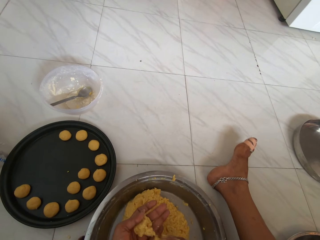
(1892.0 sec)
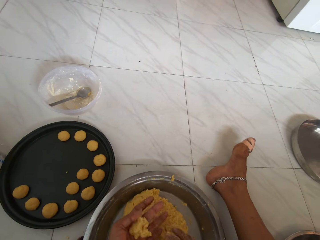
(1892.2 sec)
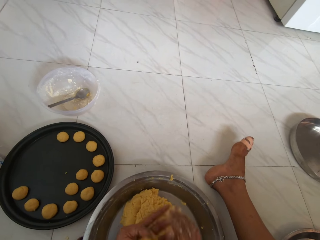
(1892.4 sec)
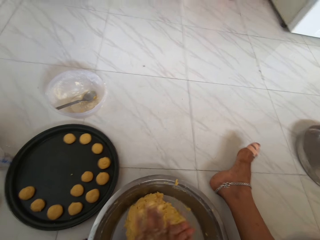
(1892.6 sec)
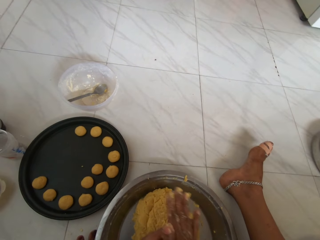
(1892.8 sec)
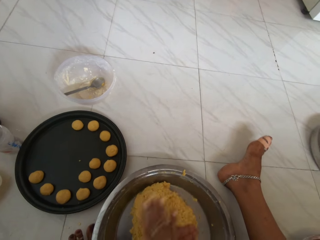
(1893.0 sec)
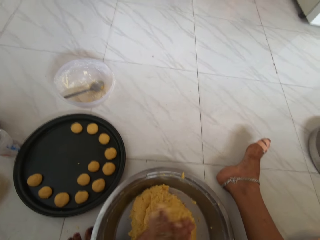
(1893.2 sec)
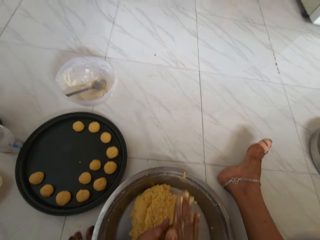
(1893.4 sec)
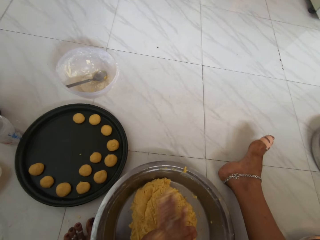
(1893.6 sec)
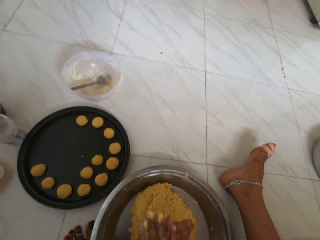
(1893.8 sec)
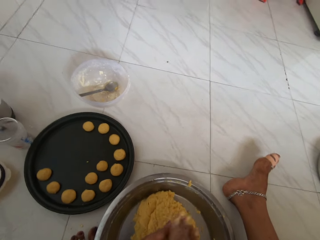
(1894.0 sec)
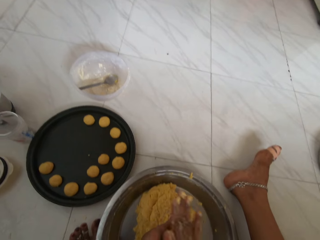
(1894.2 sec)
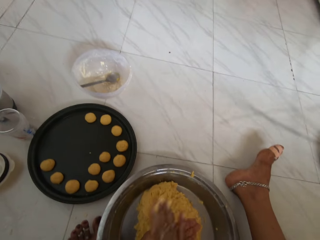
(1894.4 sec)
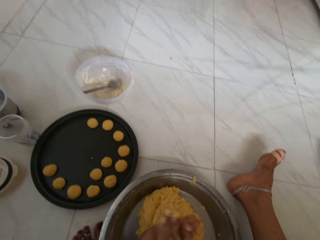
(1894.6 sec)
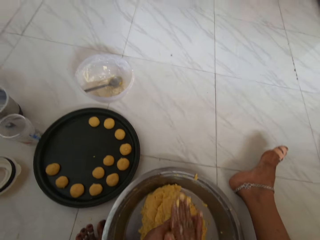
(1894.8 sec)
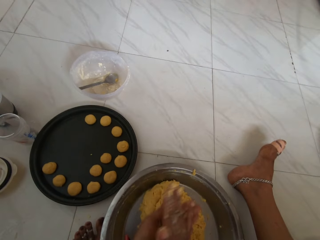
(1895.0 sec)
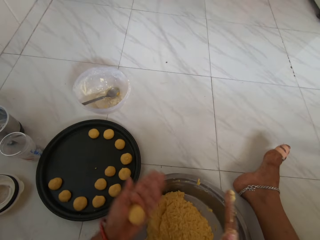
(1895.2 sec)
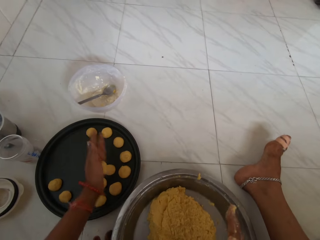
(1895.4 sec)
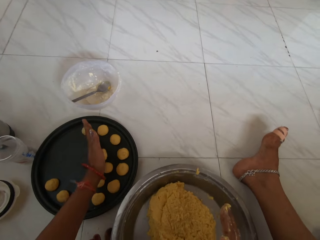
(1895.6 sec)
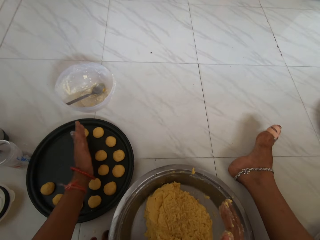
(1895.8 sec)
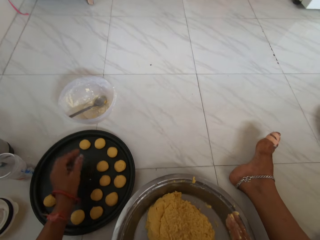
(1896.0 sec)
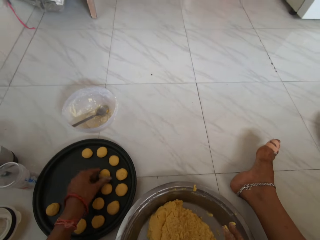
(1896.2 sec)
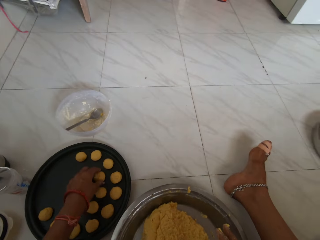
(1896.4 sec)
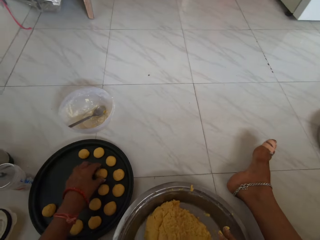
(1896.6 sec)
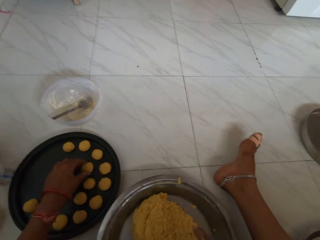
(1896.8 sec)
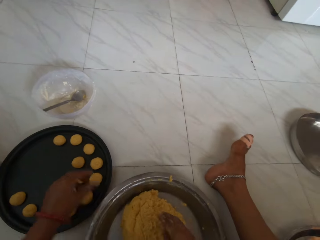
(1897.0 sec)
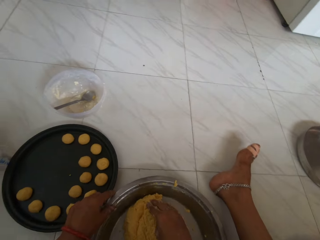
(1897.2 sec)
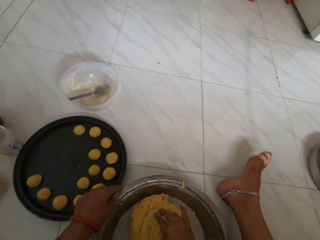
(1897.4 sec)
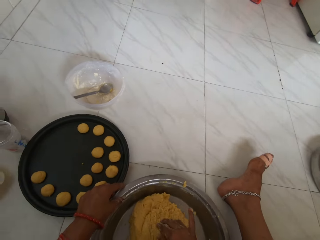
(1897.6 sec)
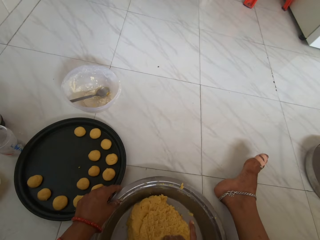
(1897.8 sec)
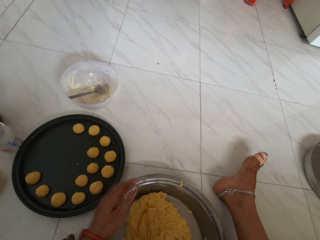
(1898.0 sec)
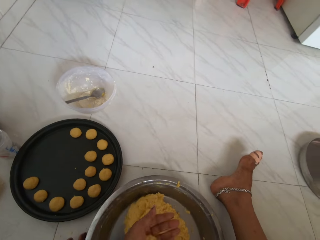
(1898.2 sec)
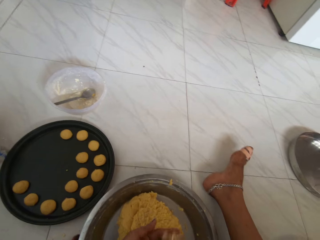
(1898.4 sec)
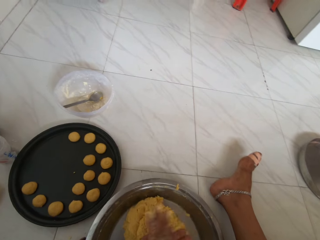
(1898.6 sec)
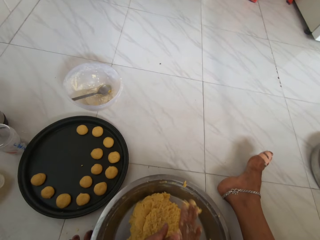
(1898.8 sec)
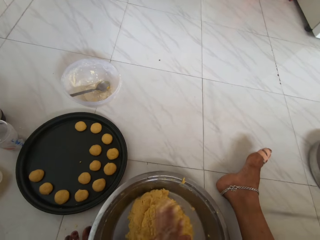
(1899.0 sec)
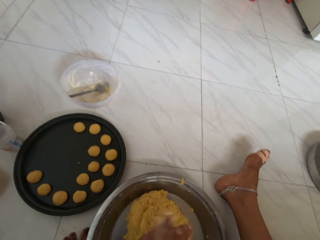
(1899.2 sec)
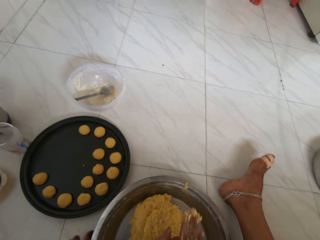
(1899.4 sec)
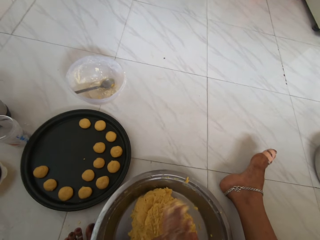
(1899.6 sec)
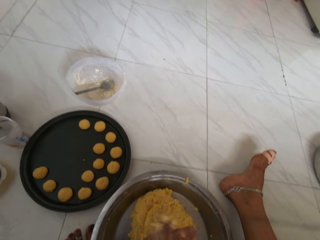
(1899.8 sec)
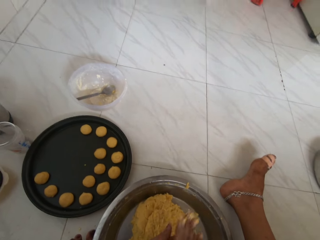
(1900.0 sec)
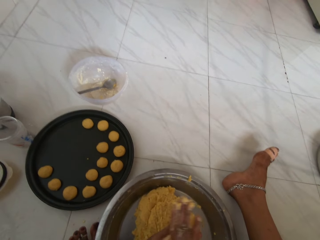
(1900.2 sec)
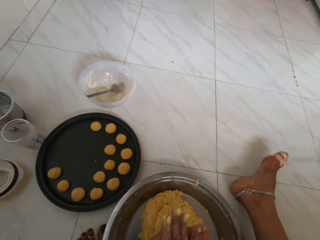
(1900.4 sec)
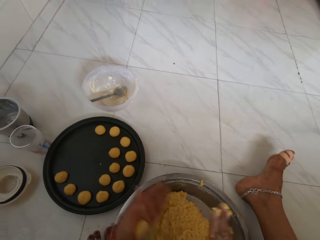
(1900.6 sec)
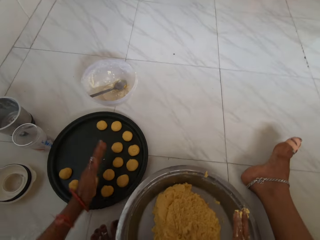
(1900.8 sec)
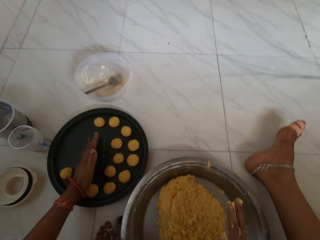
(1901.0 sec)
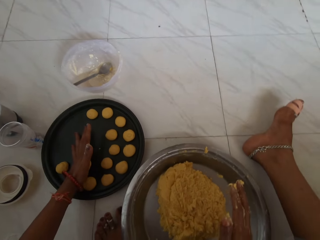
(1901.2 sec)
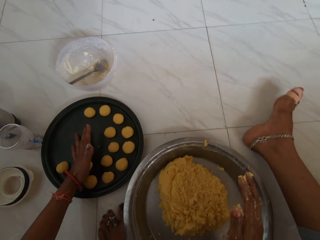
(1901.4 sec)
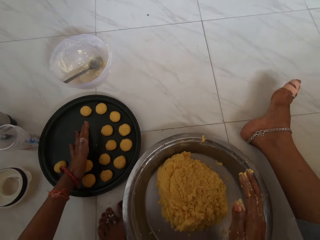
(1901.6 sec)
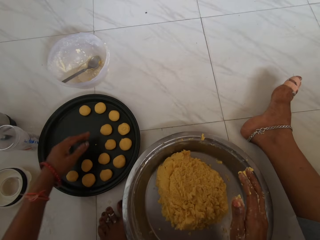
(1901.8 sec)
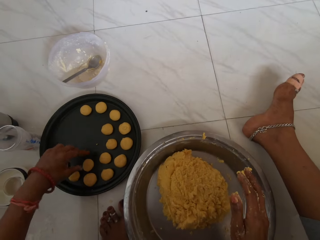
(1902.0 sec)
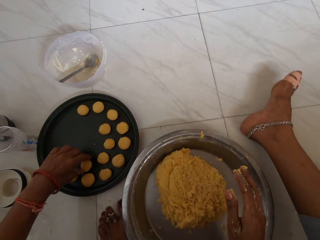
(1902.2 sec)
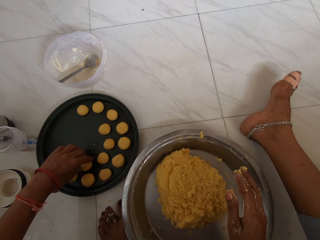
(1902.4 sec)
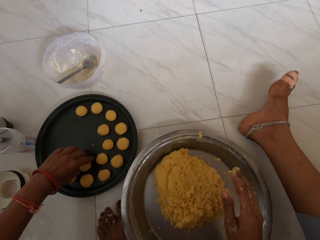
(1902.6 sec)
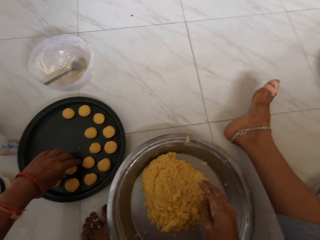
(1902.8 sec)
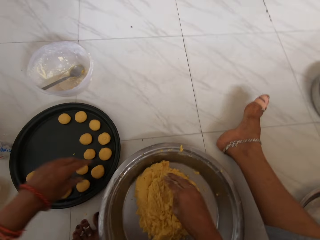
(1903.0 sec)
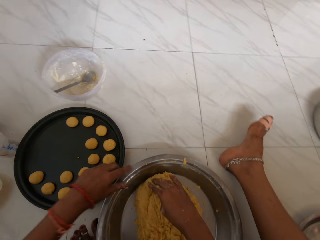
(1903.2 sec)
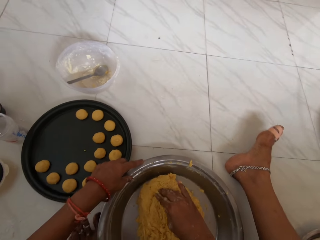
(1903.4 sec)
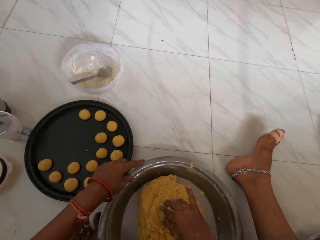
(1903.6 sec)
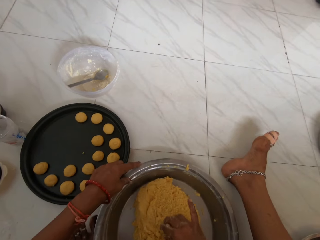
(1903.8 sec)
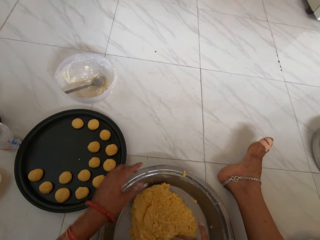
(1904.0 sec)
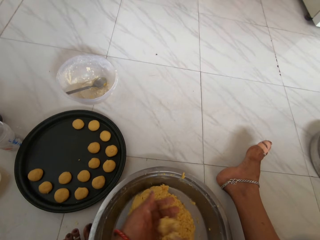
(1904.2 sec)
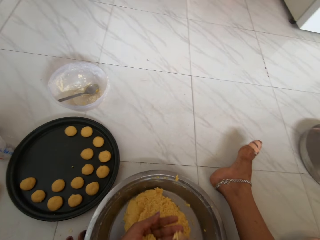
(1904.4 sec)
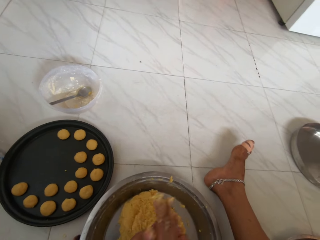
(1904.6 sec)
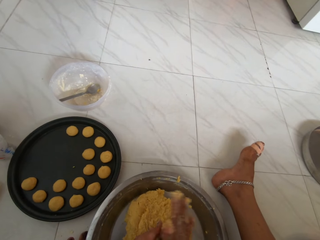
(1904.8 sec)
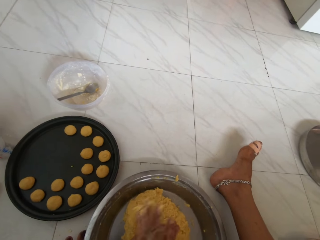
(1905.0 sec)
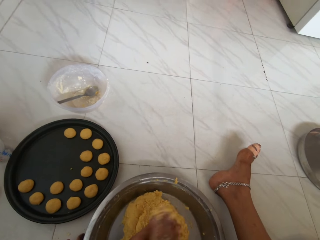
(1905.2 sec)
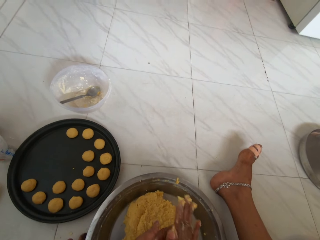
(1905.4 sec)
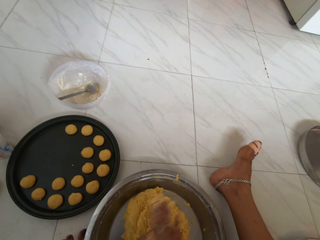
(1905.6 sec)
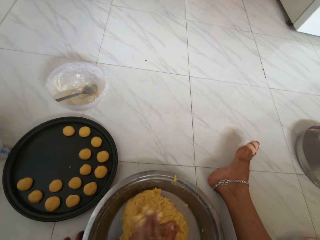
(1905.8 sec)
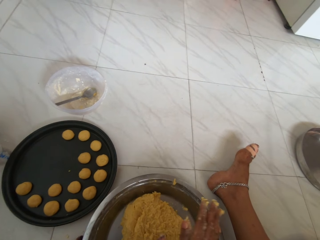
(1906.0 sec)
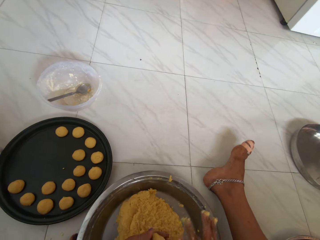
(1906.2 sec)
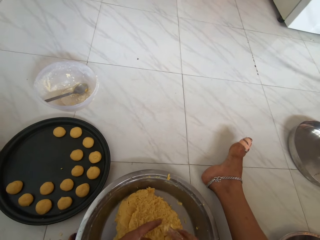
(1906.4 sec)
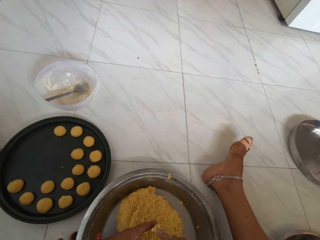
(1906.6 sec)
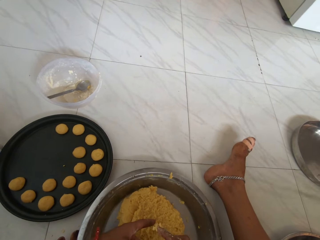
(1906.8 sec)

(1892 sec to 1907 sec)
The camera wearer rolls part of the dough into a ball with both hands. She places the ball of dough on the tray with her left hand. She packs part of the dough from the plate with her right hand. She rolls part of the dough into a ball with both hands. She places the ball of dough on the tray with her left hand. She packs part of the dough from the plate with her right hand. She rolls part of the dough into a ball with both hands.

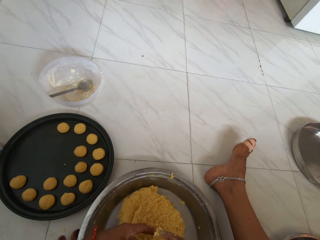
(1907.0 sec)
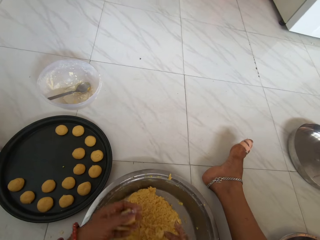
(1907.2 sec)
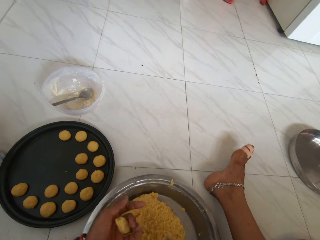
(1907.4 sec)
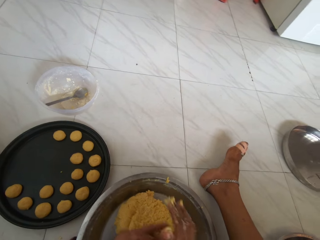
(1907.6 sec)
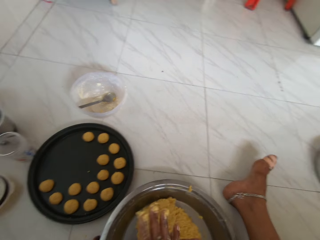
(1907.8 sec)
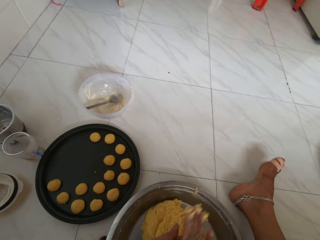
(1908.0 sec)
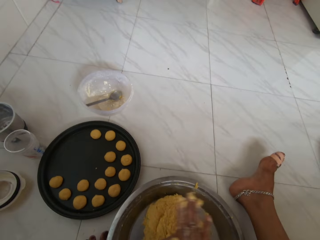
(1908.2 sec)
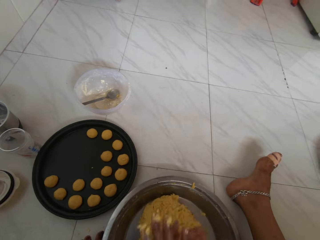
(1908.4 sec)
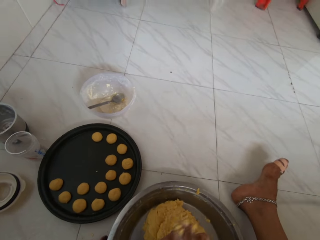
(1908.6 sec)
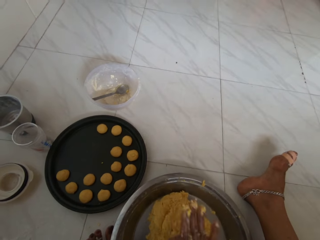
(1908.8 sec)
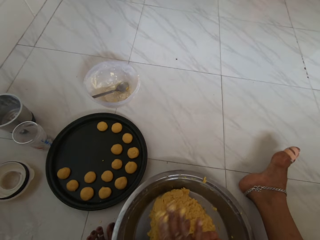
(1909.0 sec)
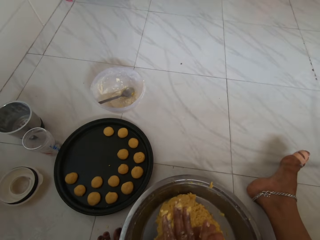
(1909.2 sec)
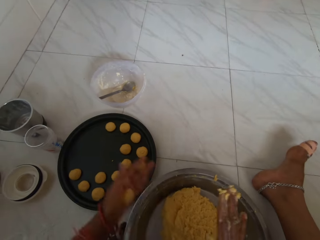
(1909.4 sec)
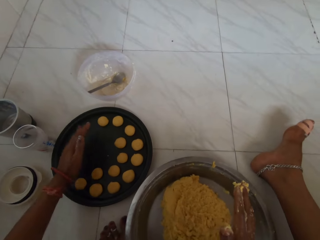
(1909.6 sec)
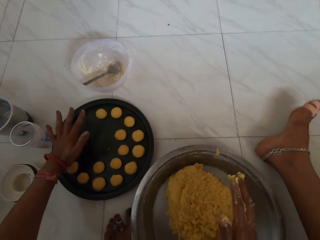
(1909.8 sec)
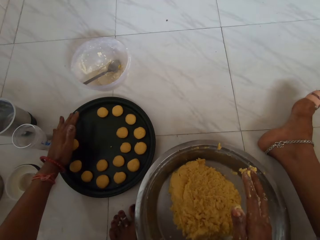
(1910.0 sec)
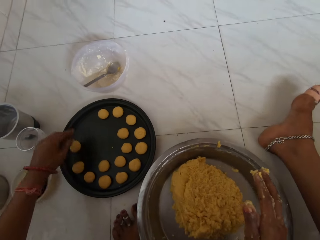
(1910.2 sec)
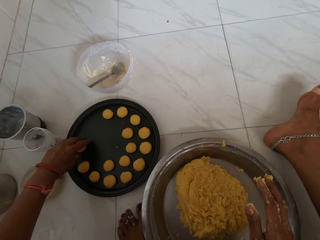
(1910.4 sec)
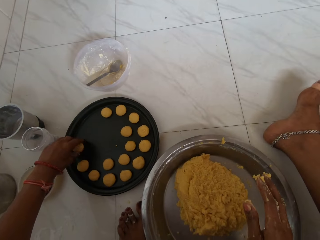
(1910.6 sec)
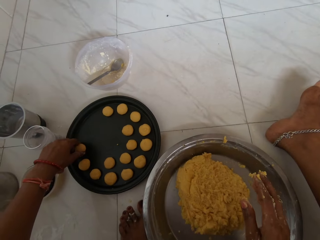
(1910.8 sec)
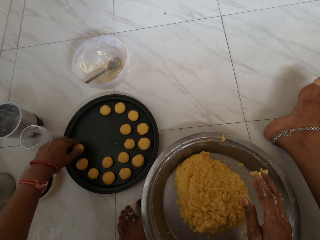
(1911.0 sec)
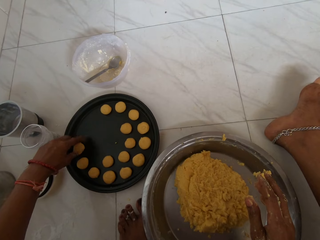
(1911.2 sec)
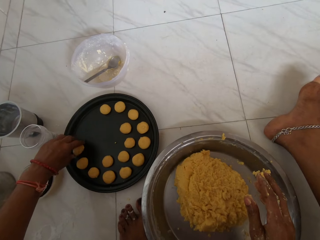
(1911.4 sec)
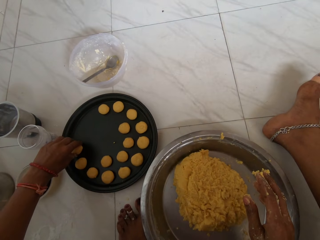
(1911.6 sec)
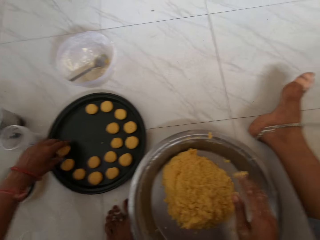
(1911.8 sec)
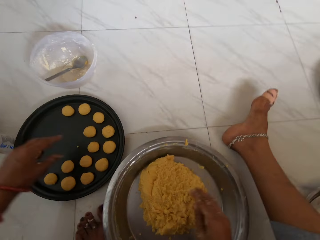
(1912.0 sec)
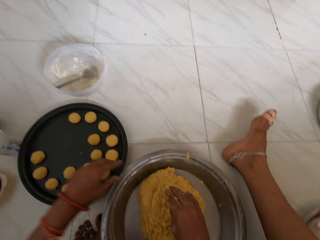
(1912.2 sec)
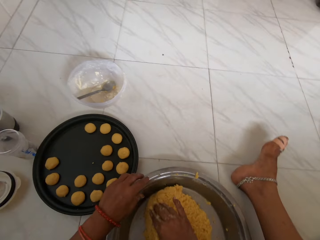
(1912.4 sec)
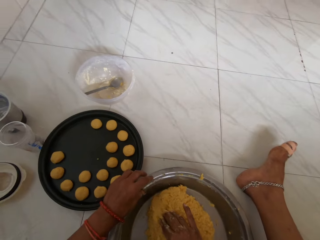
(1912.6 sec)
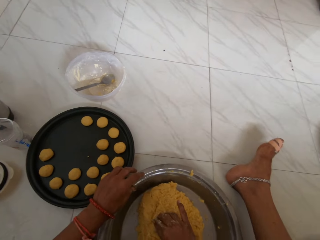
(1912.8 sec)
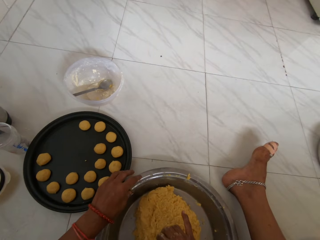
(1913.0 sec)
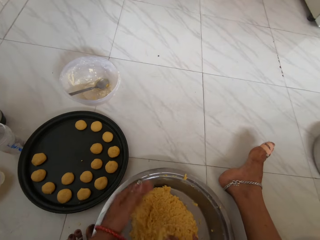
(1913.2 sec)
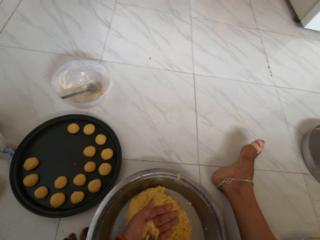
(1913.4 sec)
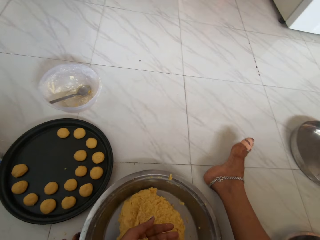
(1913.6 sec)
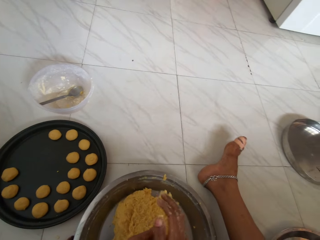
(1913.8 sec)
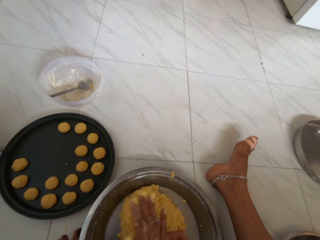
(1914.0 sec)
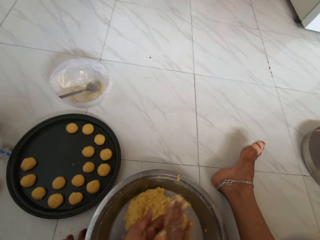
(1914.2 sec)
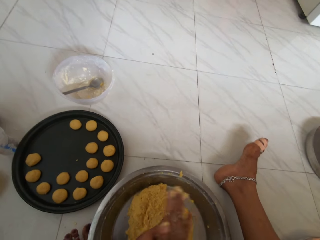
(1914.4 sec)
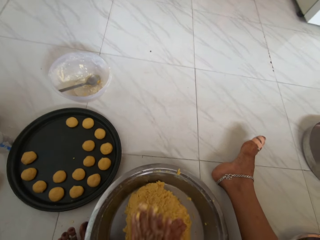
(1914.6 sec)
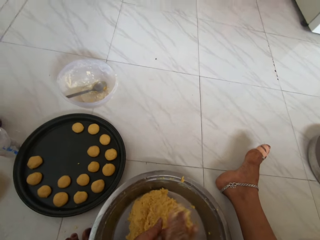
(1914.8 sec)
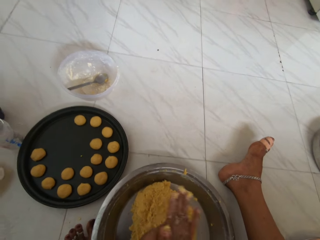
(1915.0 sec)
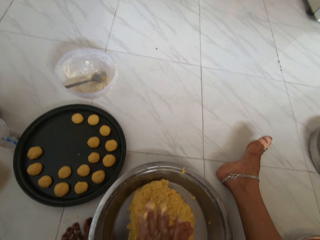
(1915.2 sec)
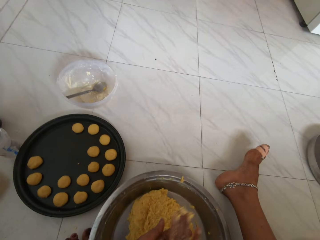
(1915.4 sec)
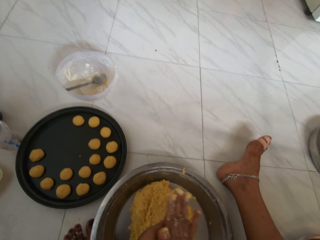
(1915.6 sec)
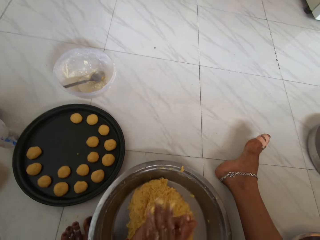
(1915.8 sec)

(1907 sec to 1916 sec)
The camera wearer places the molded dough on the tray with her left hand. She adjusts the molded dough on the tray with her left hand. She scoops the dough from the tray with her right hand. She cuts a piece of the dough with the hand. She molds the scooped dough with her hands.
